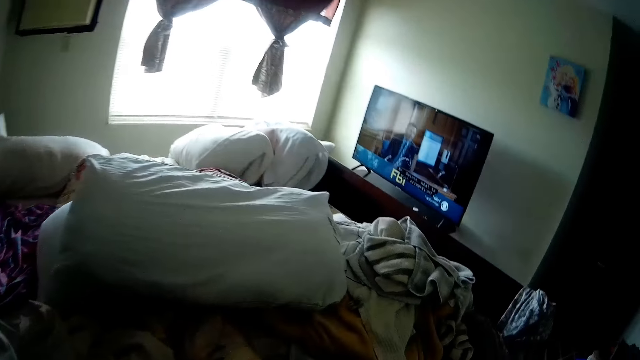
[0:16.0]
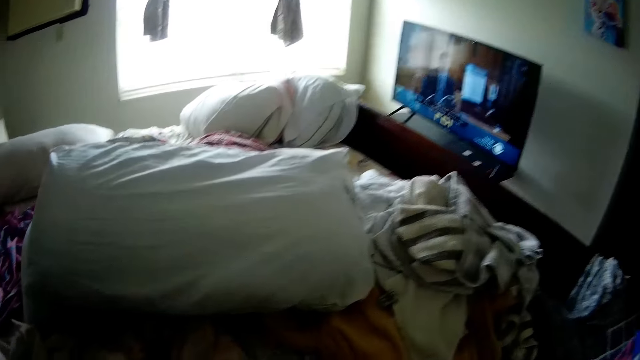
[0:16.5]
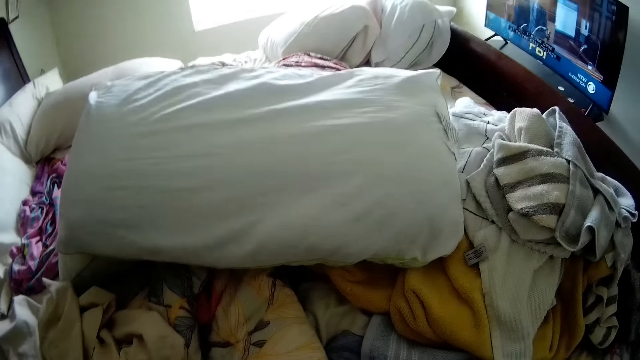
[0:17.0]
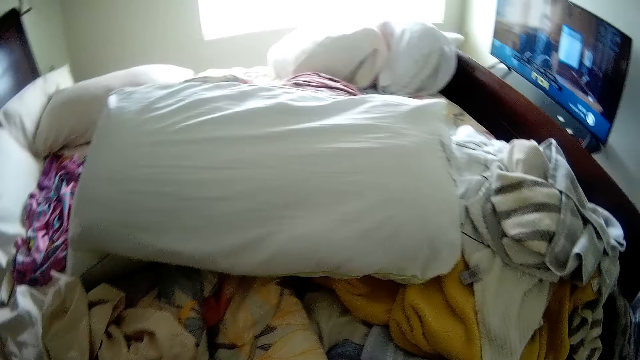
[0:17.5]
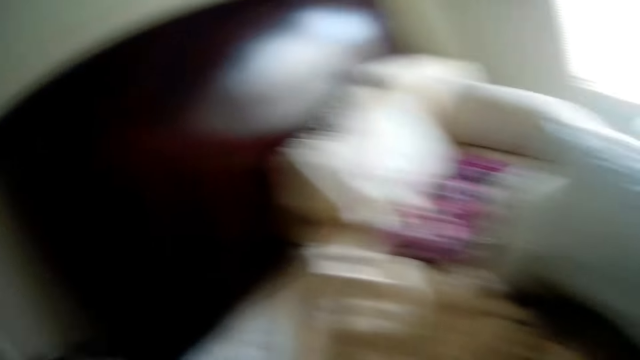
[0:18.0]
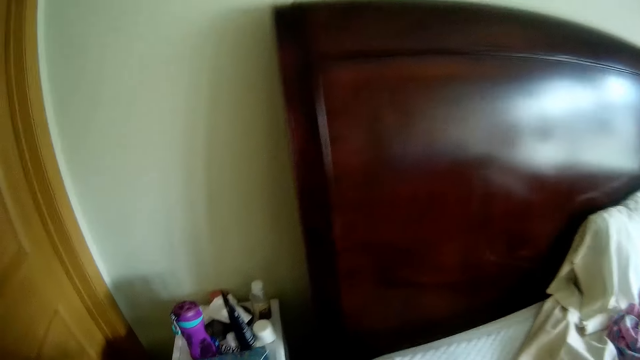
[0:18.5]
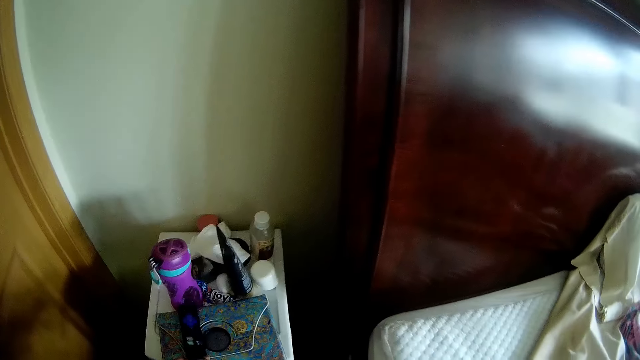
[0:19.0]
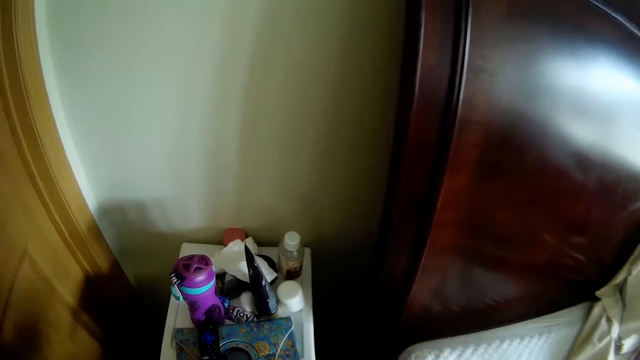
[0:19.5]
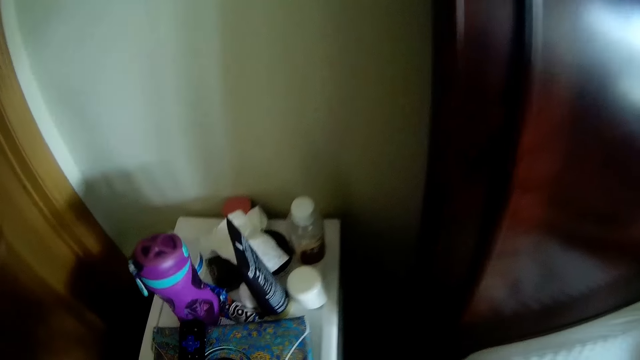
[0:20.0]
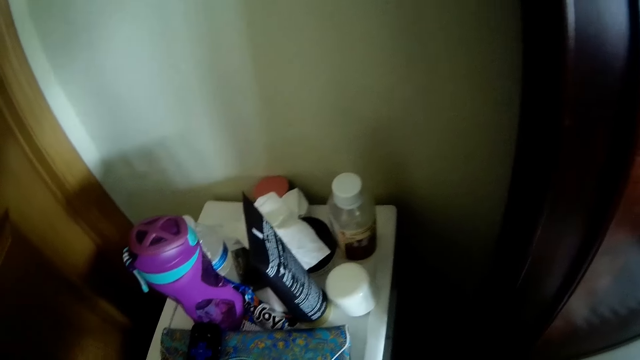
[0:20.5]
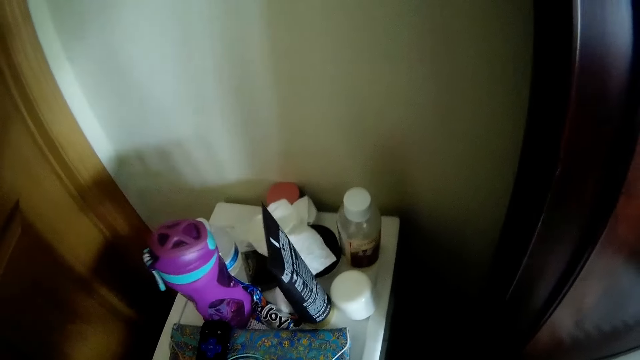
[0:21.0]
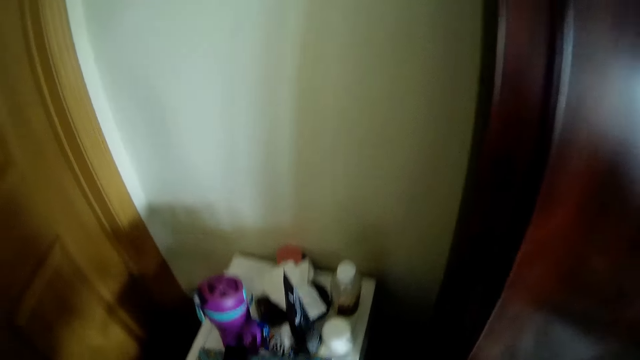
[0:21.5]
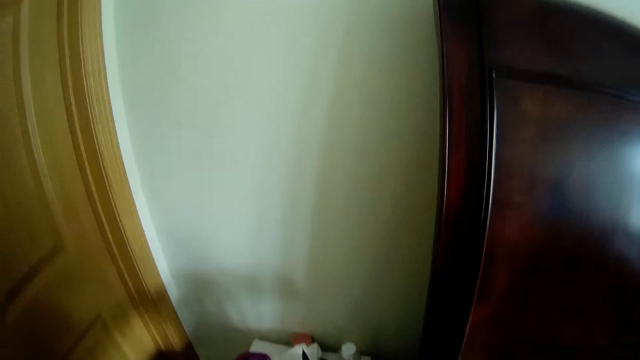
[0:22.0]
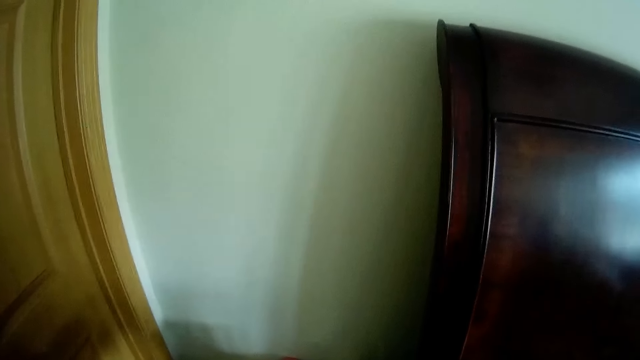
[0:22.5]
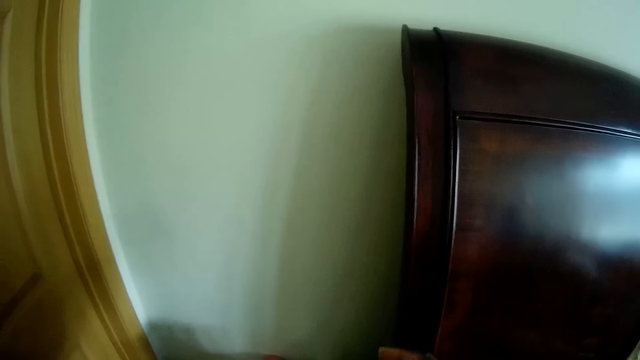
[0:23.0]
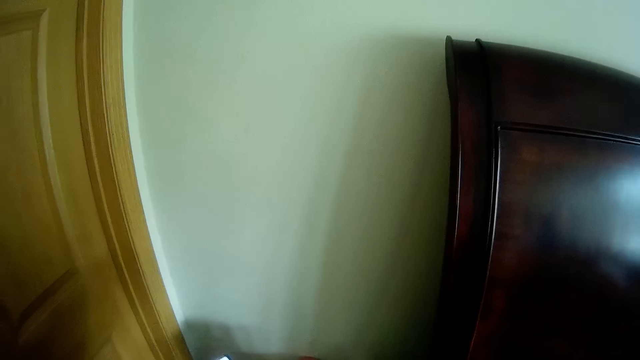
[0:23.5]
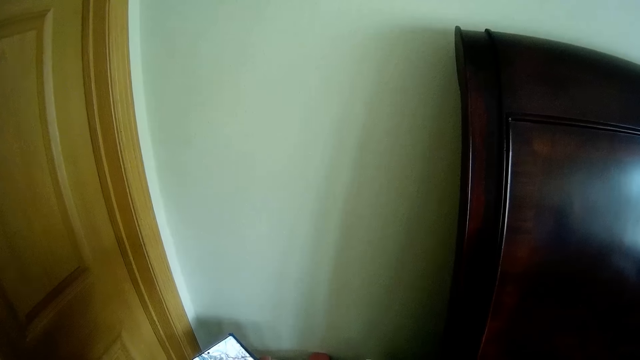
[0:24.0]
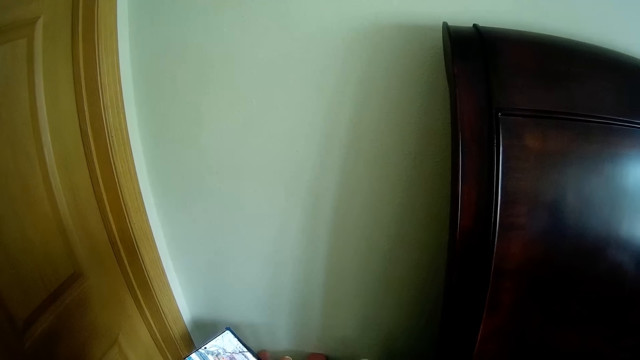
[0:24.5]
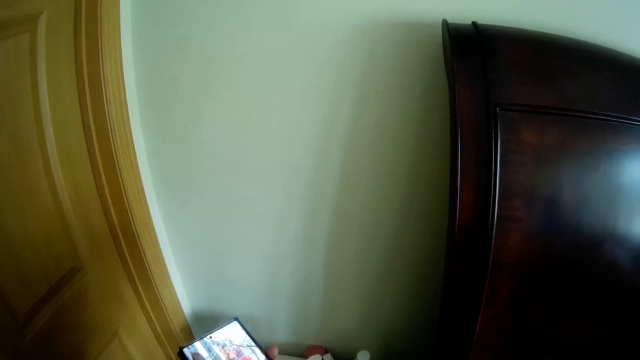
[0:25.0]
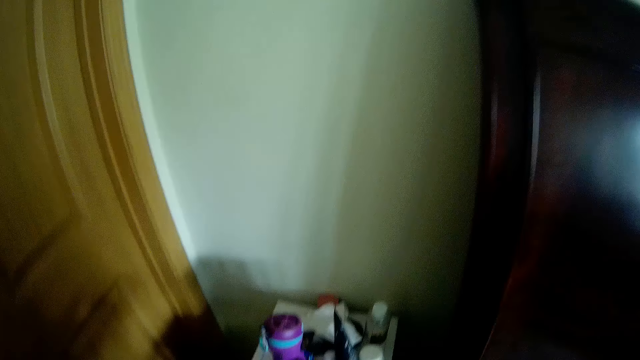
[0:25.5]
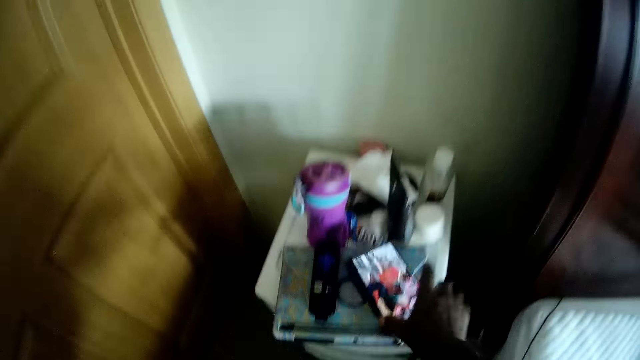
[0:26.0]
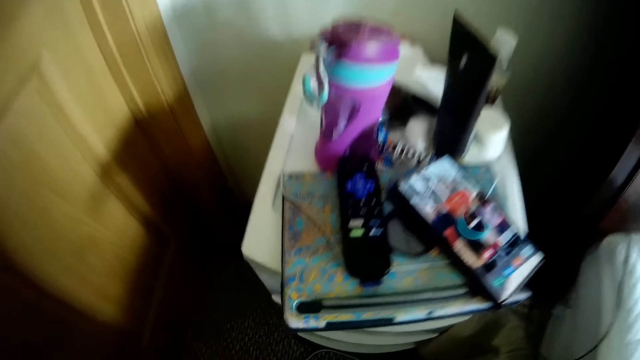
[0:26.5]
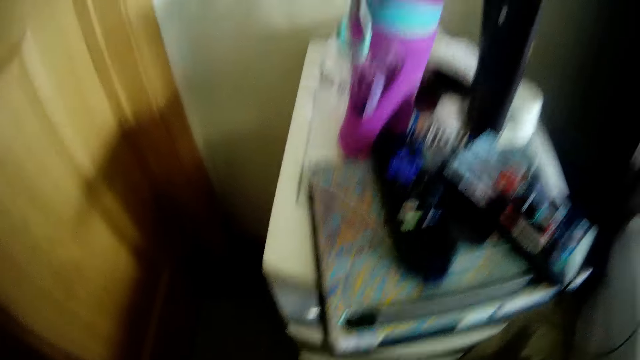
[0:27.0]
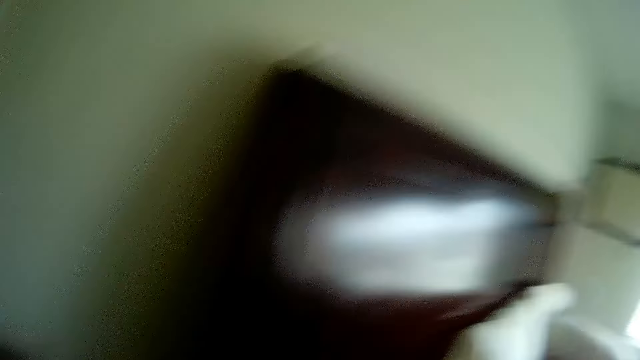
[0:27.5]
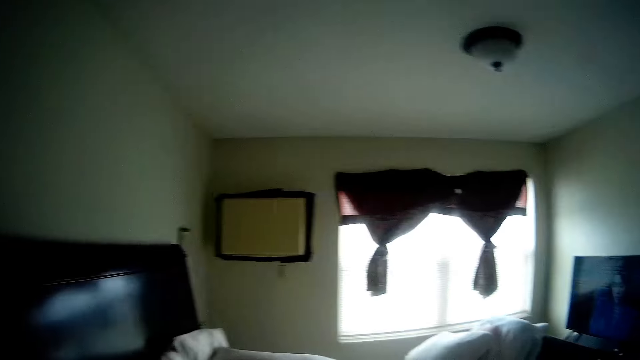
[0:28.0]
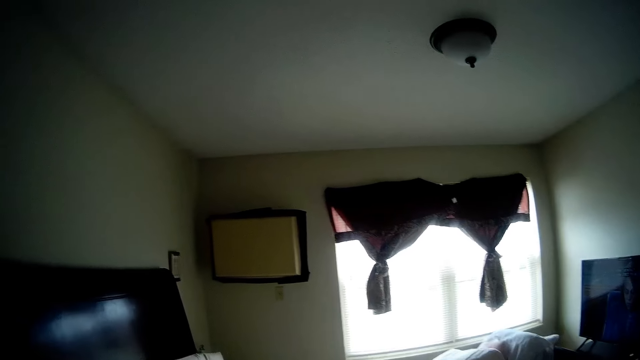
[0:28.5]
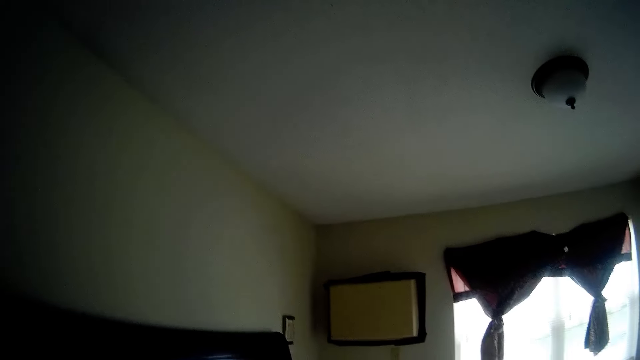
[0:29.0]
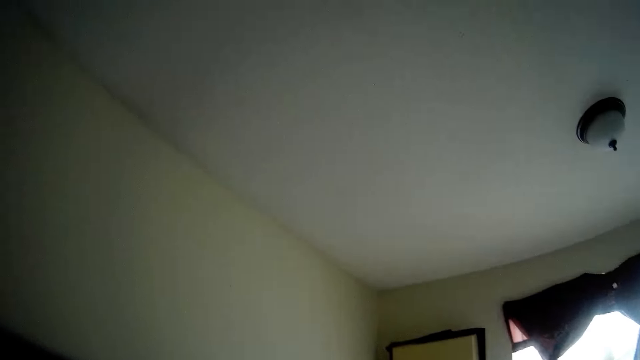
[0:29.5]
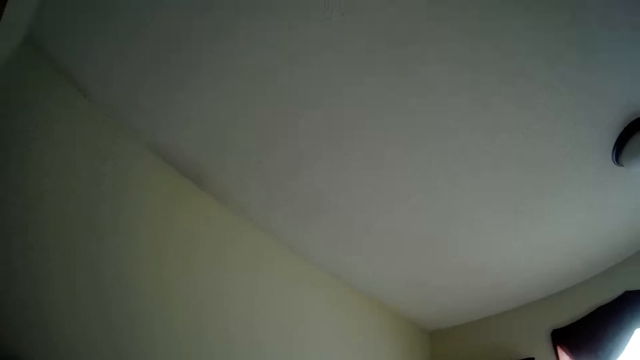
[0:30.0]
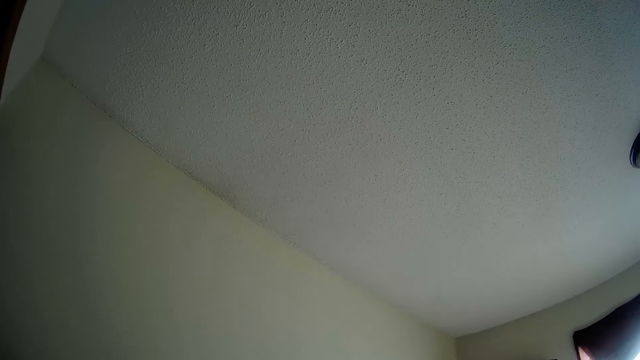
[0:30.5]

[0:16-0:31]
The camera wearer picks a remote control from the bed. She places the remote control on a table with her left hand. She picks something. She holds a phone in her left hand. She places the phone on the table with her right hand. She bends and stands.

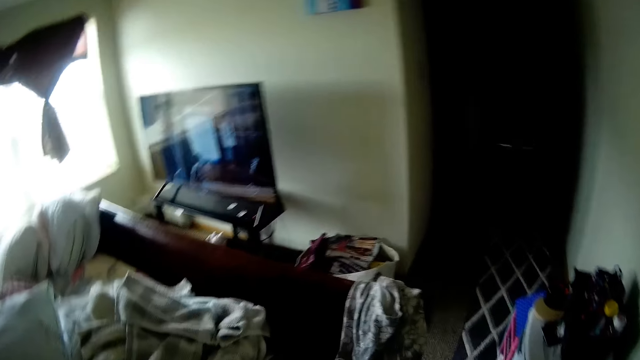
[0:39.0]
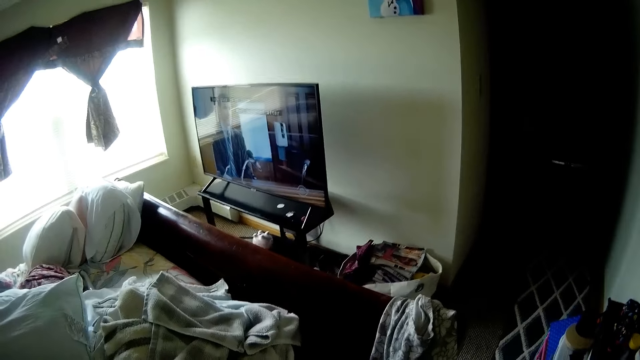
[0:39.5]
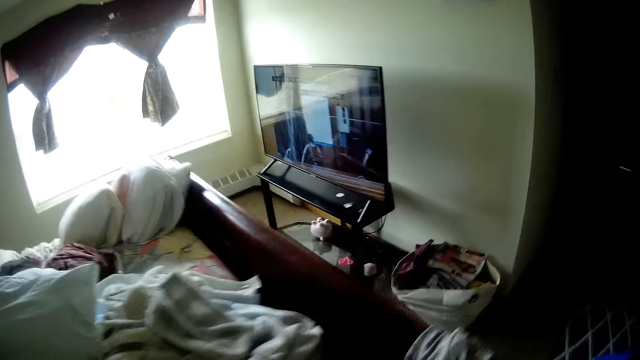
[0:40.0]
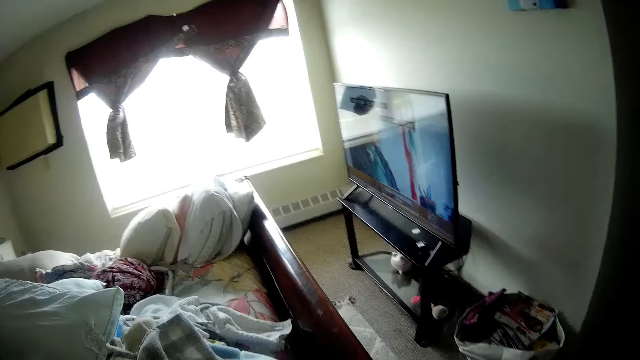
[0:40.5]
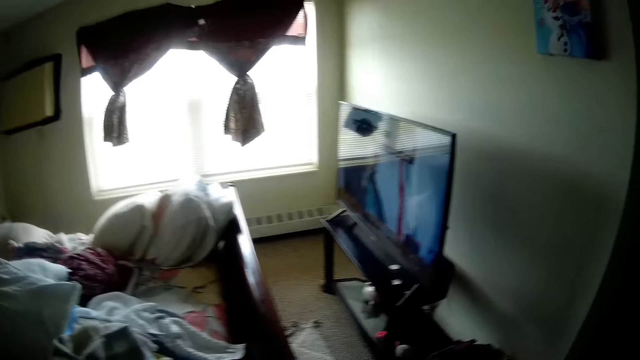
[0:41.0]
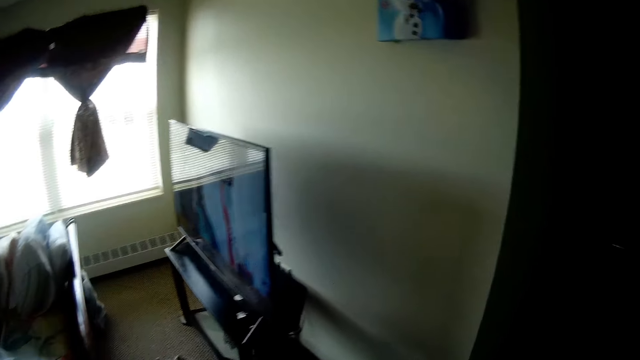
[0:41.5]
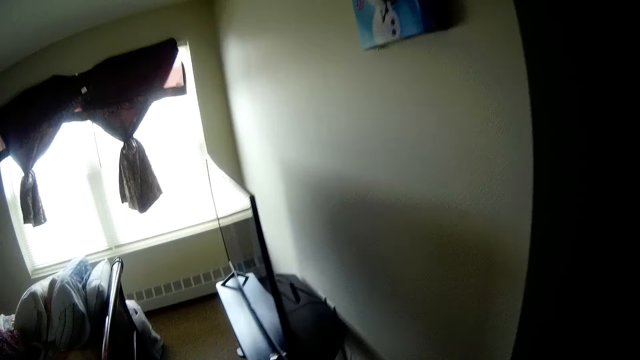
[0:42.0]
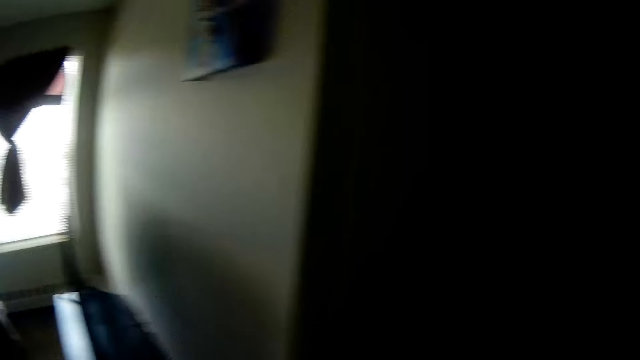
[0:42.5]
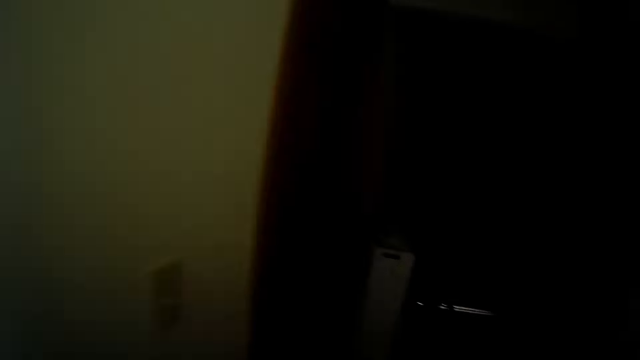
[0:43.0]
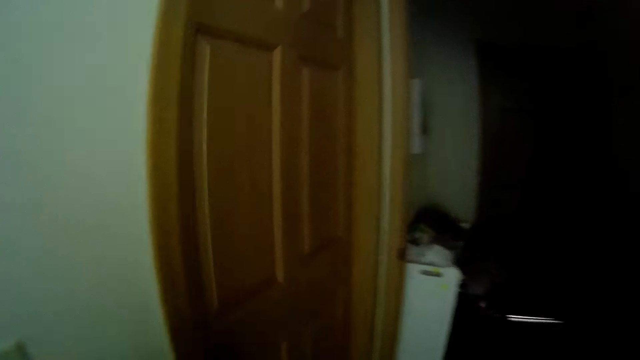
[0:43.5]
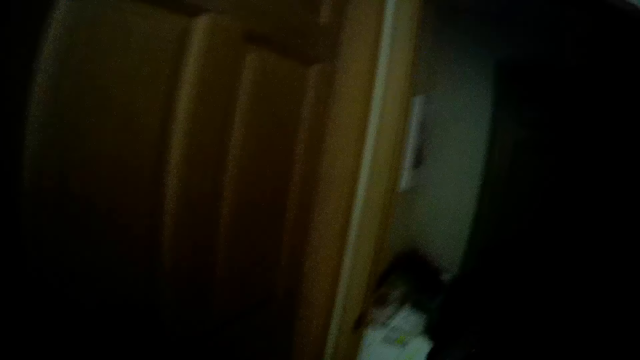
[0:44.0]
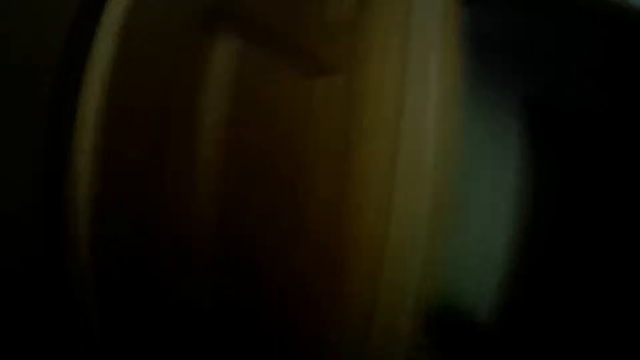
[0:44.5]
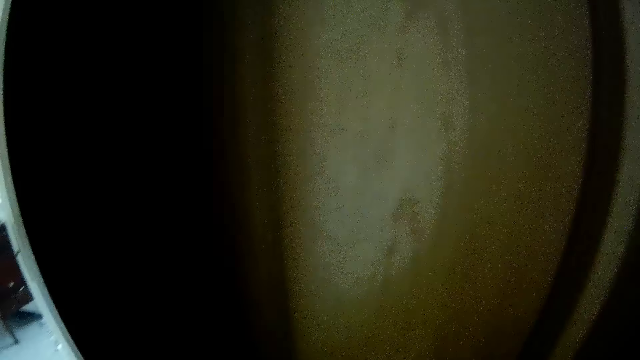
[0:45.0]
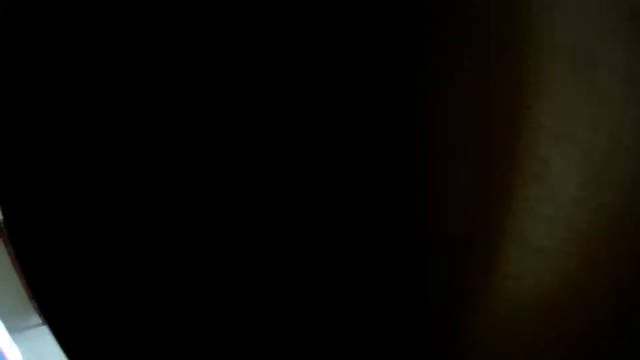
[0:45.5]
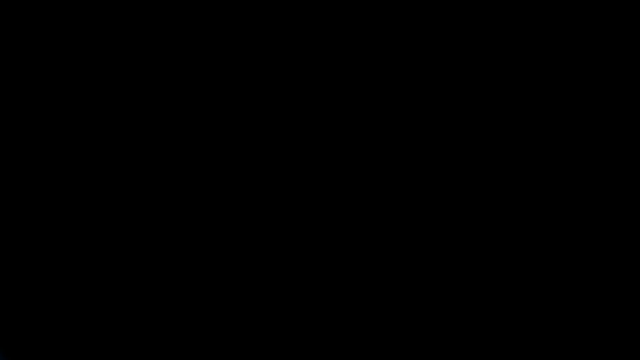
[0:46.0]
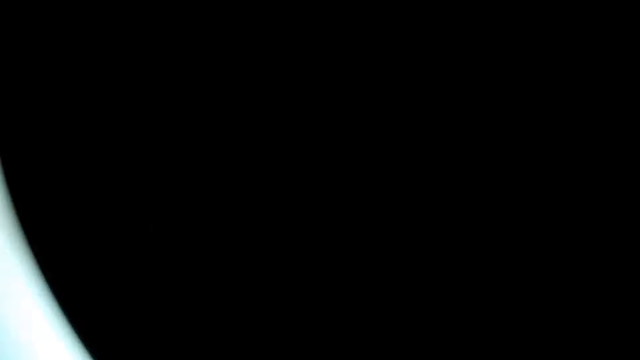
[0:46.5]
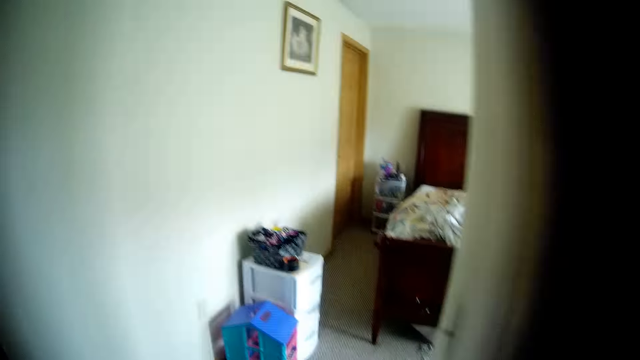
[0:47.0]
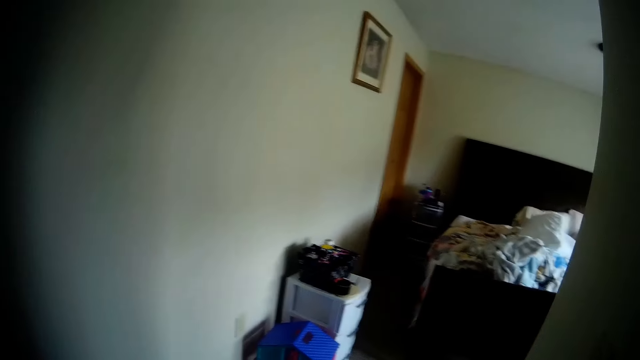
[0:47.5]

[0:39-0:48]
The camera wearer walks around the bed. They walk out of the room. They open a door.
